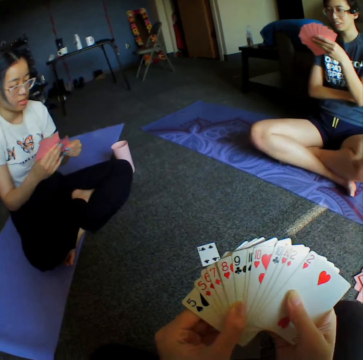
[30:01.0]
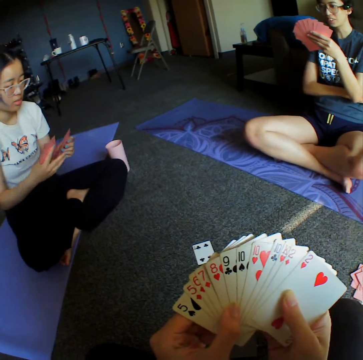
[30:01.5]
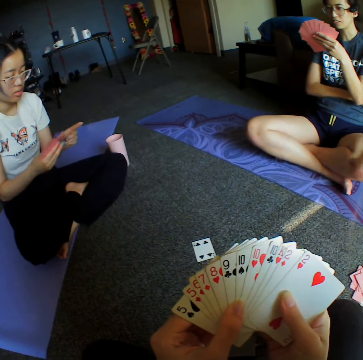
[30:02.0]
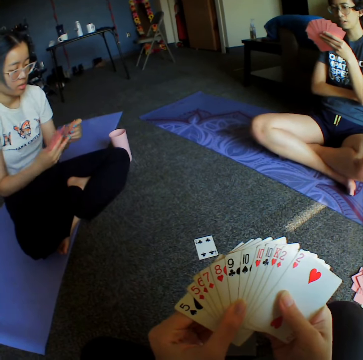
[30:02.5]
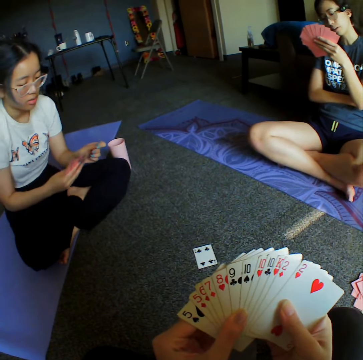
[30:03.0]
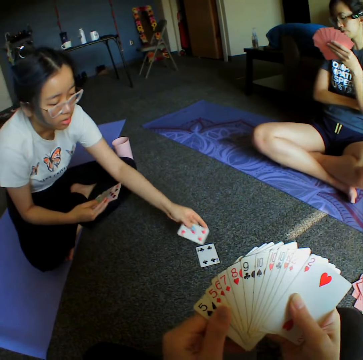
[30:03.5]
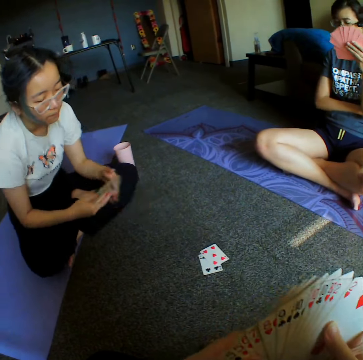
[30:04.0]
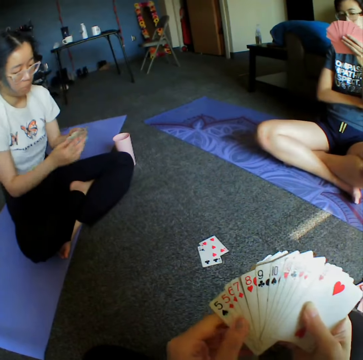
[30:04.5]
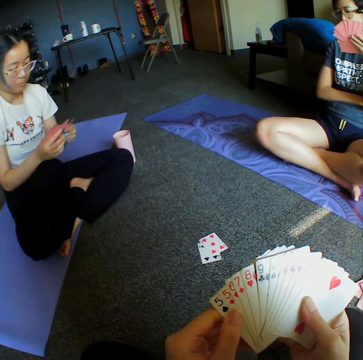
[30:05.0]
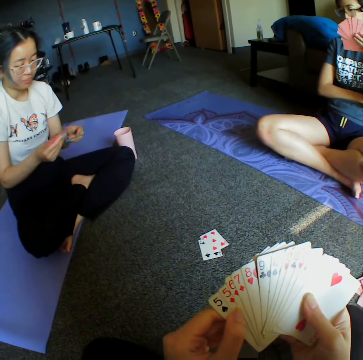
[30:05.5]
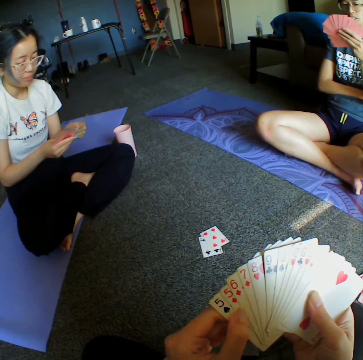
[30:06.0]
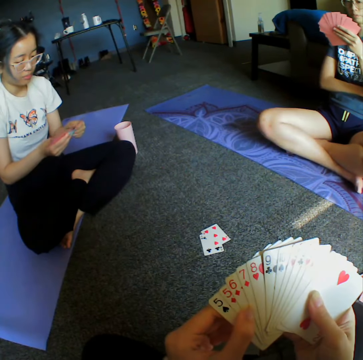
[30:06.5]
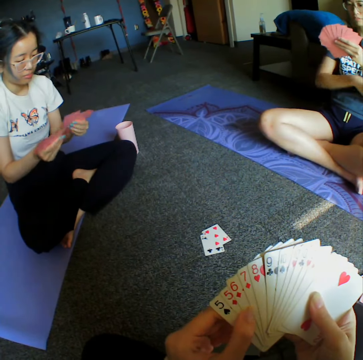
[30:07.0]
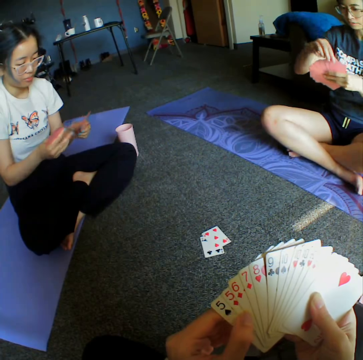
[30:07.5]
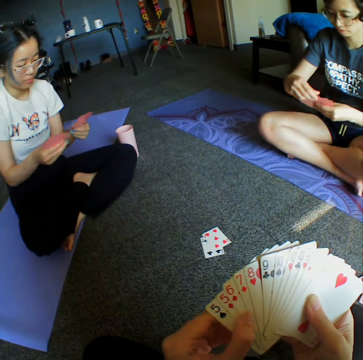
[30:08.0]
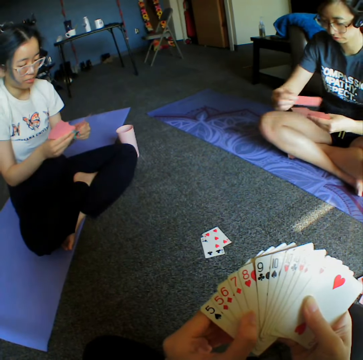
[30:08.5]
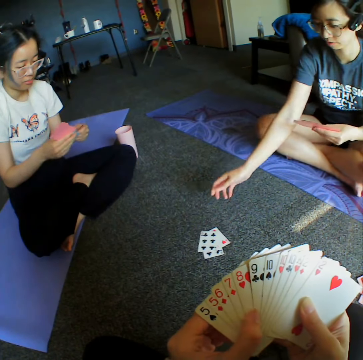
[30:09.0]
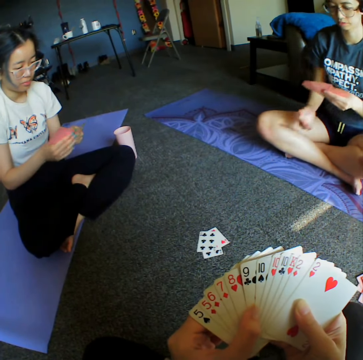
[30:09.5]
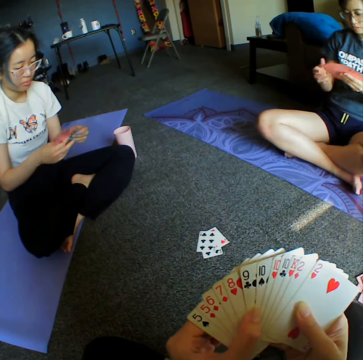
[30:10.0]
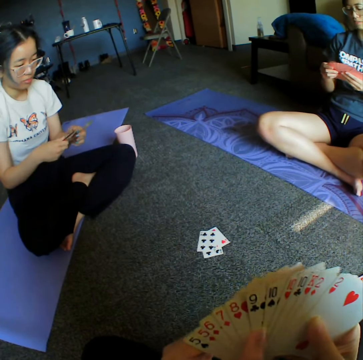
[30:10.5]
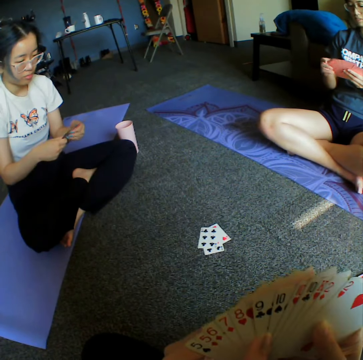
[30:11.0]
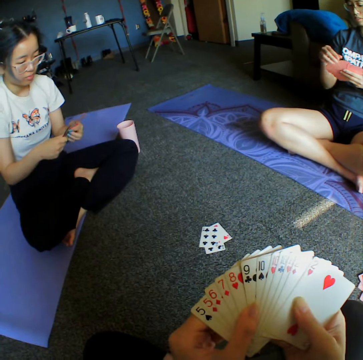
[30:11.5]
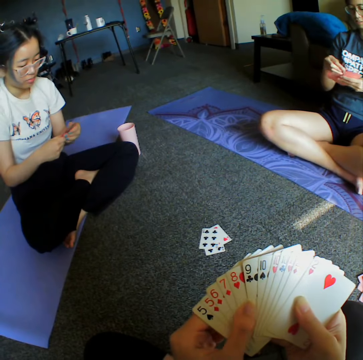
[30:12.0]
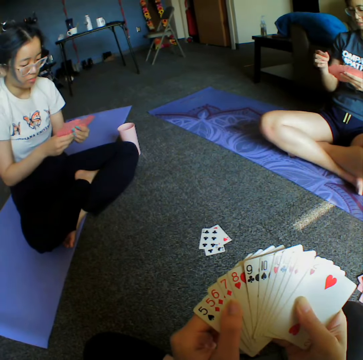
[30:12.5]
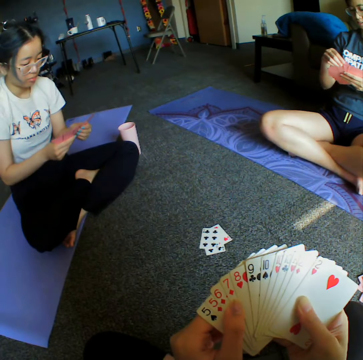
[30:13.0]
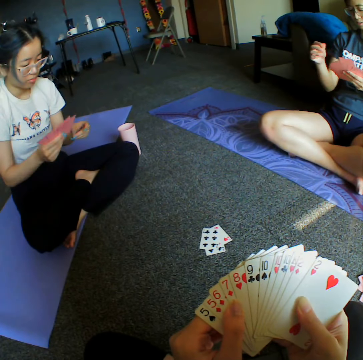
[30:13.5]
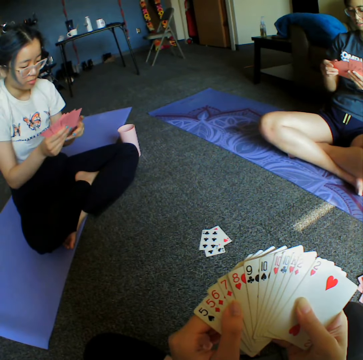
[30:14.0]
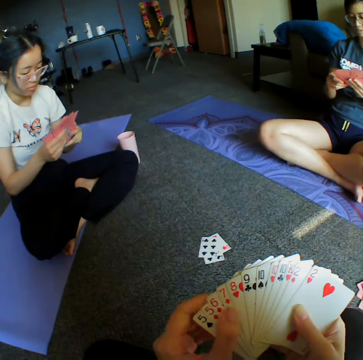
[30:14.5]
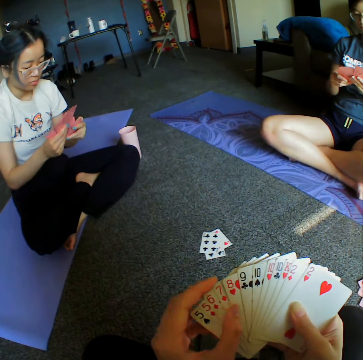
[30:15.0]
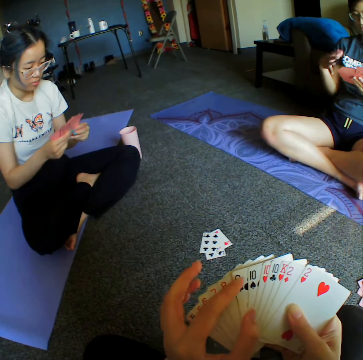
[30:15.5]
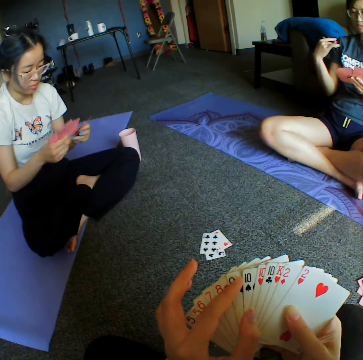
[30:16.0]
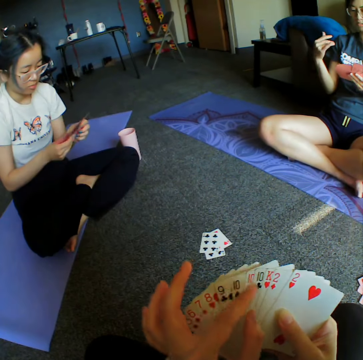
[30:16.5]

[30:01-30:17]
A woman shuffles cards. The woman throws the cards on the floor and places a card on the floor. Another woman looks at the cards. The other woman throws the cards on the floor and places a card on the floor. The first woman shuffles the cards.

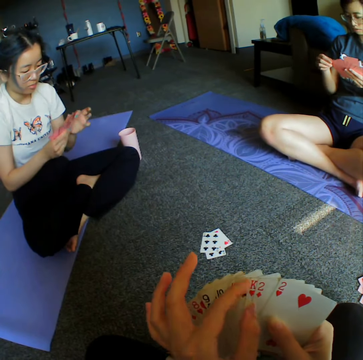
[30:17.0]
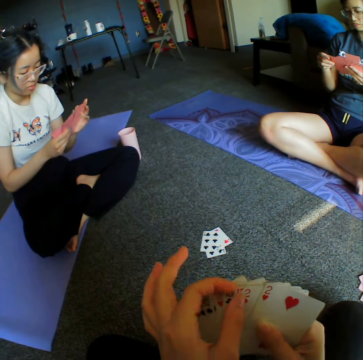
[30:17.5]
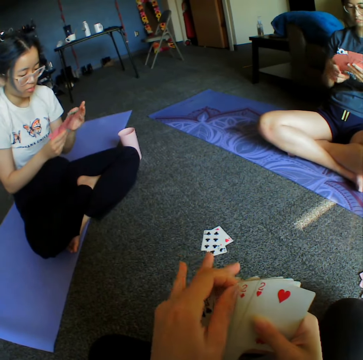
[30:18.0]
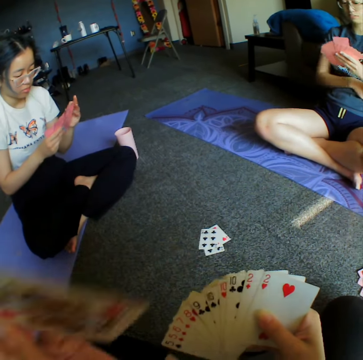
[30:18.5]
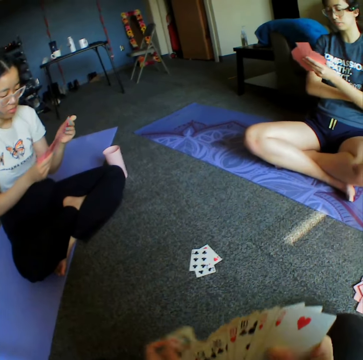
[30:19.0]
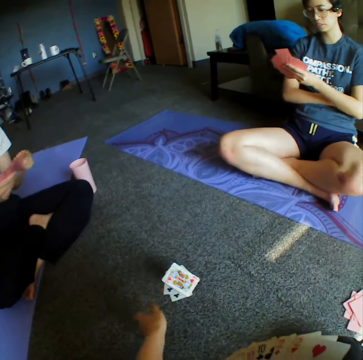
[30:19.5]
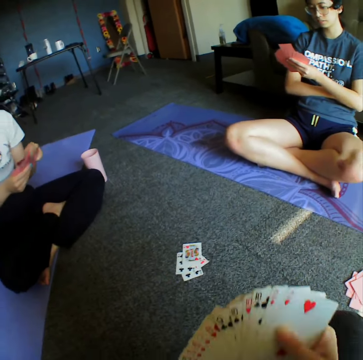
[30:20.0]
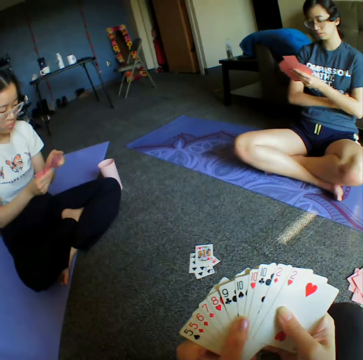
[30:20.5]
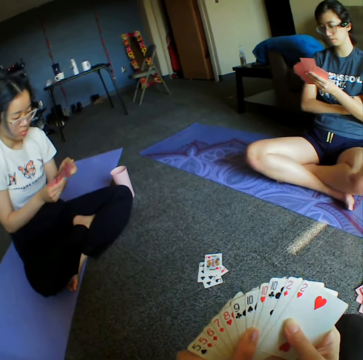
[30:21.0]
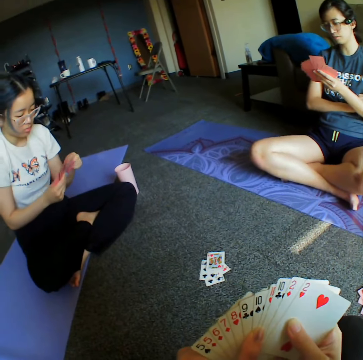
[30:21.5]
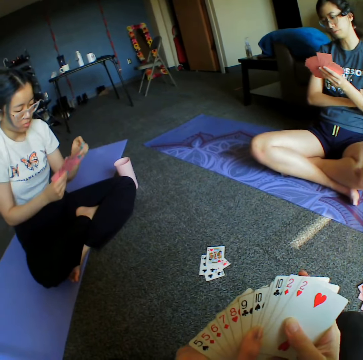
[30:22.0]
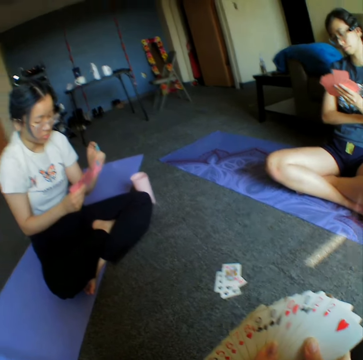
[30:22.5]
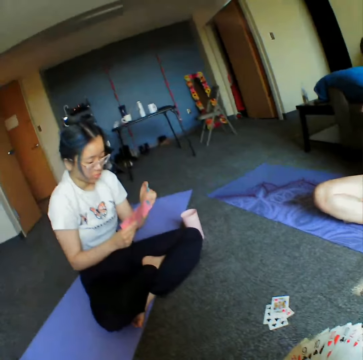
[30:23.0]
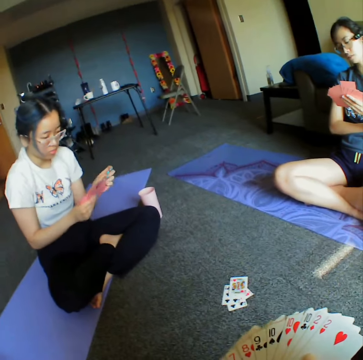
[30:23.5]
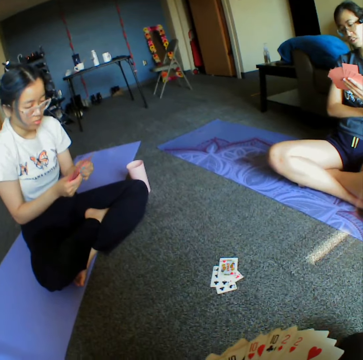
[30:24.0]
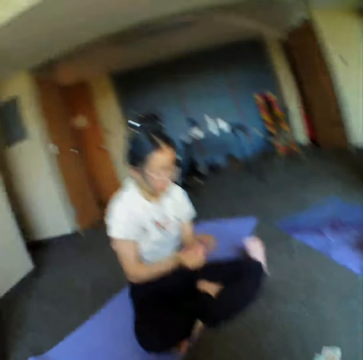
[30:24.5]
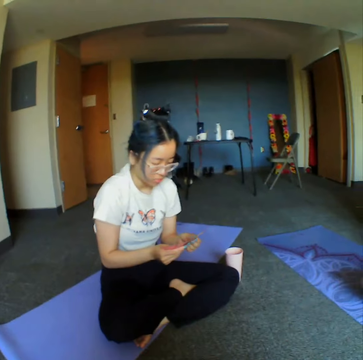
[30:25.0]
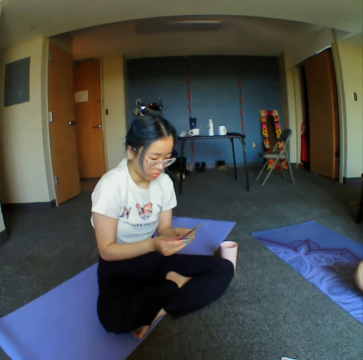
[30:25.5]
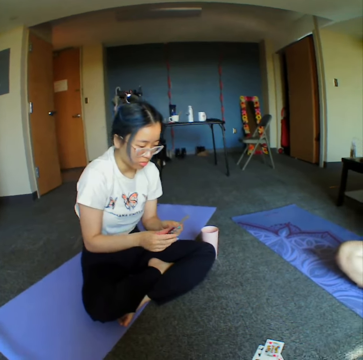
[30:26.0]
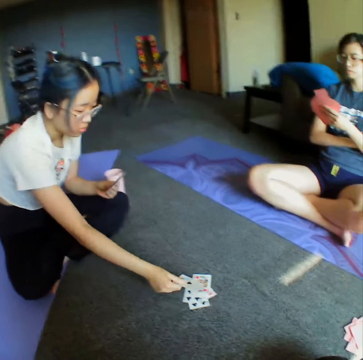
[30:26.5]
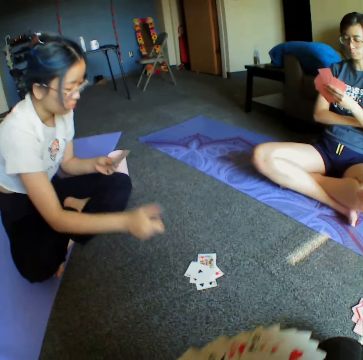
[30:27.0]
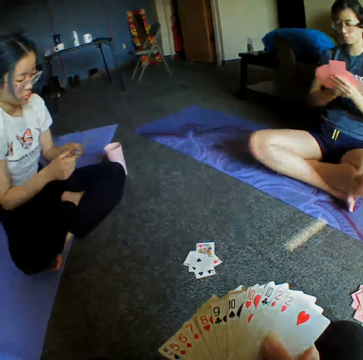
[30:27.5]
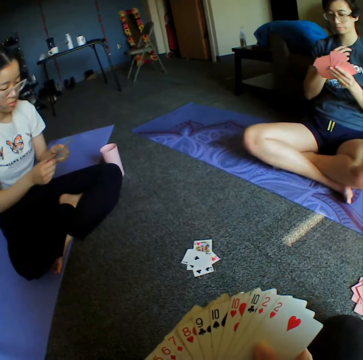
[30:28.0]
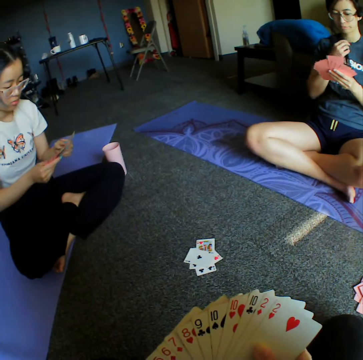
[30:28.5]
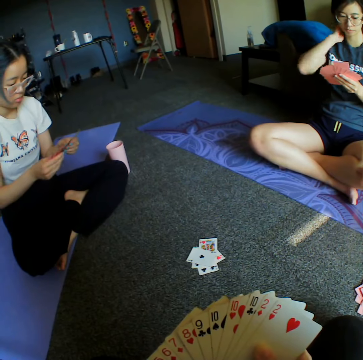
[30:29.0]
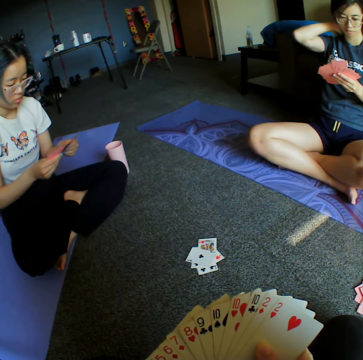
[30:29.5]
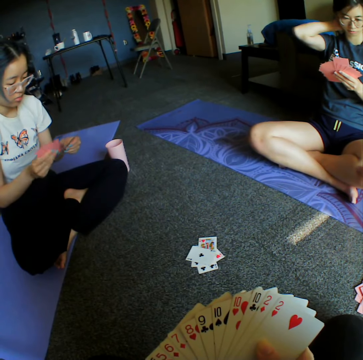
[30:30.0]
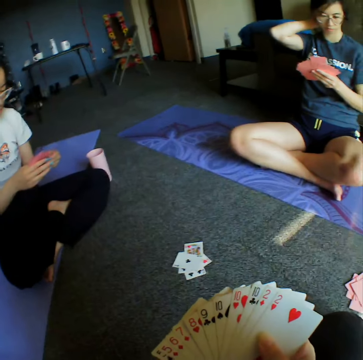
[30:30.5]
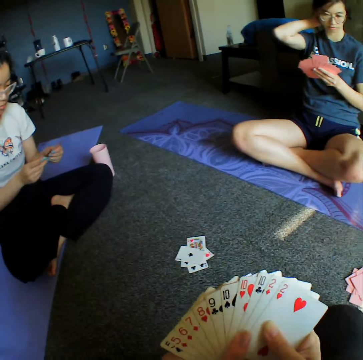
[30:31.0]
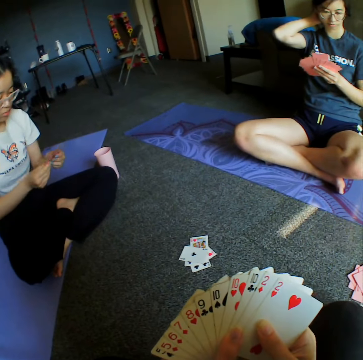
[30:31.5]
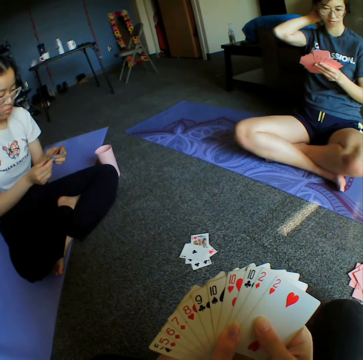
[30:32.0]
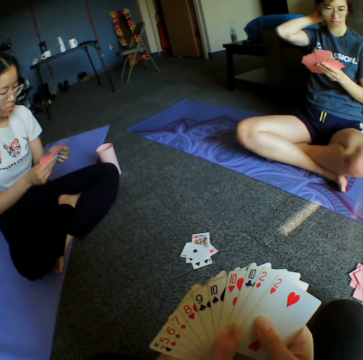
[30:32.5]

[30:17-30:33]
The camera wearer places a card on the floor. They throw the card on the floor. A woman places a card on the floor. The woman throws the cards on the floor. Another woman touches her shoulder.

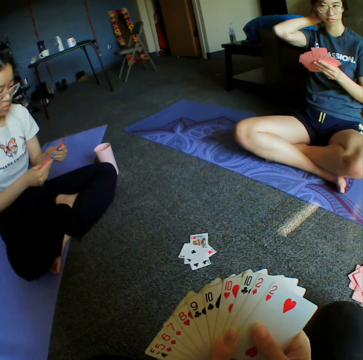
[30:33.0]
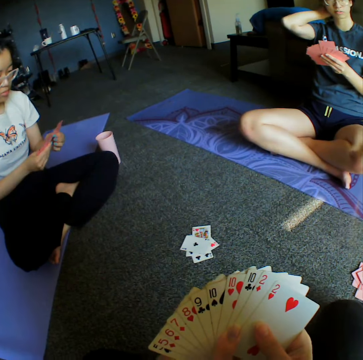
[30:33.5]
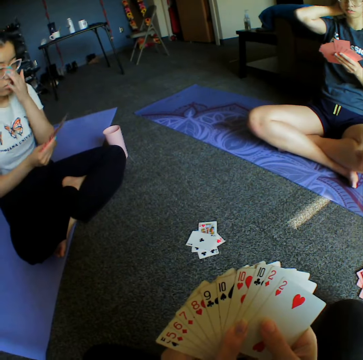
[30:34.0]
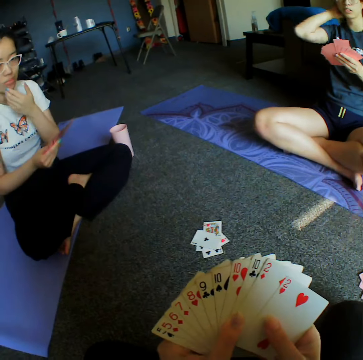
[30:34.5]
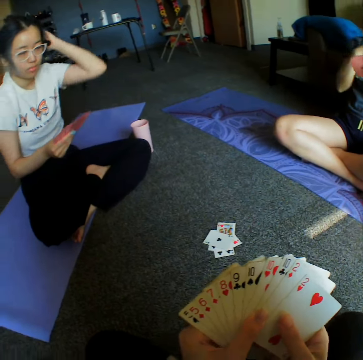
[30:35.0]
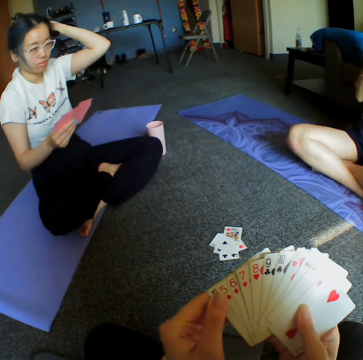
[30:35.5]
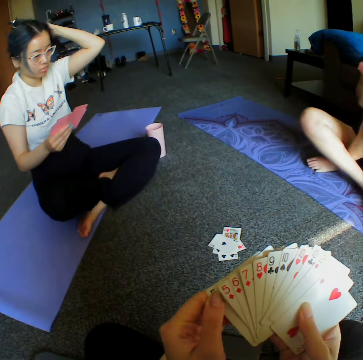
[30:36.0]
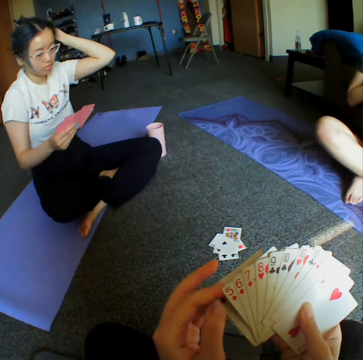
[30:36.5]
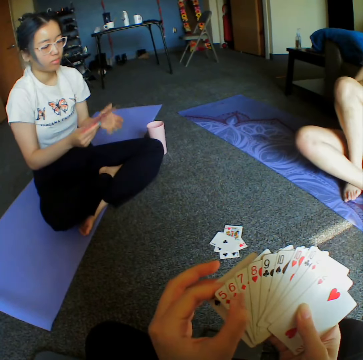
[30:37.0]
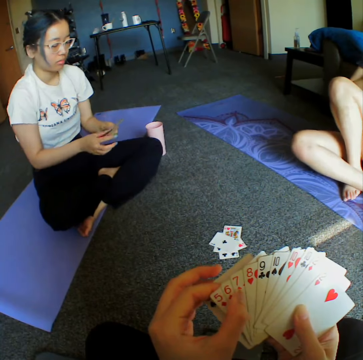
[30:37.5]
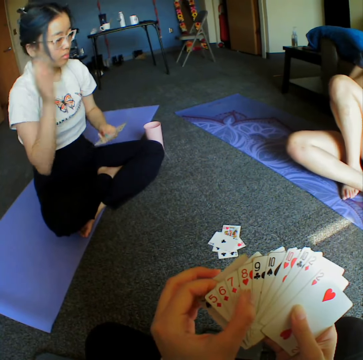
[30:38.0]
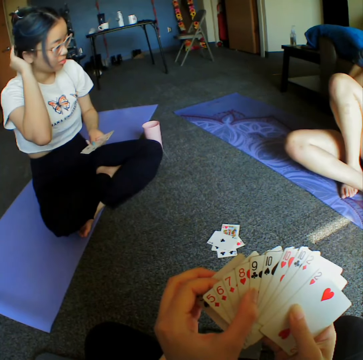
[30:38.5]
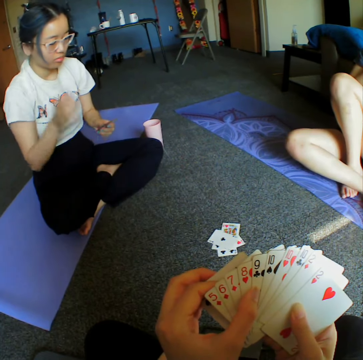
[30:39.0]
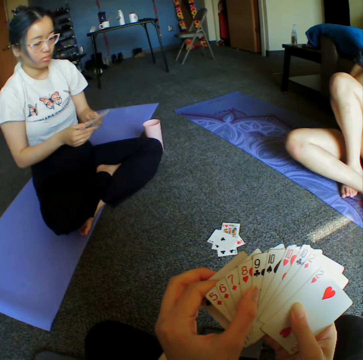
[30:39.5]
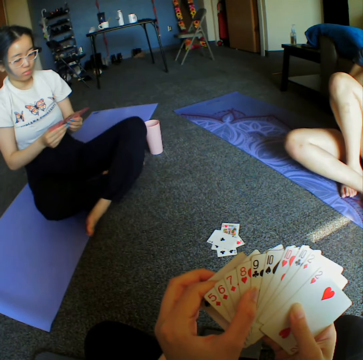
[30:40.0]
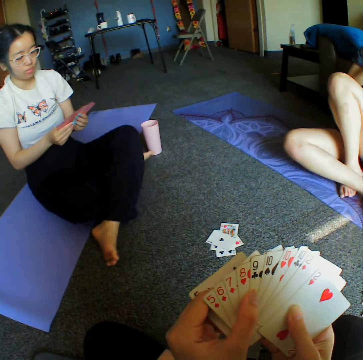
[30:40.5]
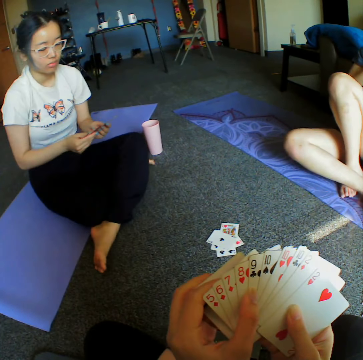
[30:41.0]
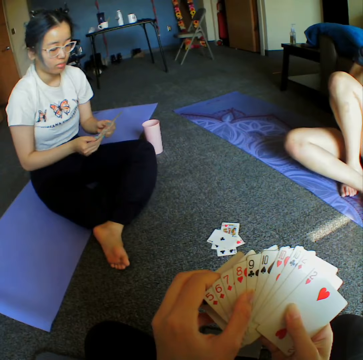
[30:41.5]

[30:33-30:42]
A woman scratches her ear. The camera wearer looks around the room.
